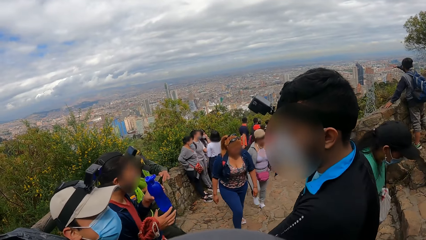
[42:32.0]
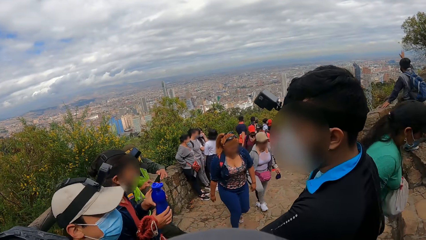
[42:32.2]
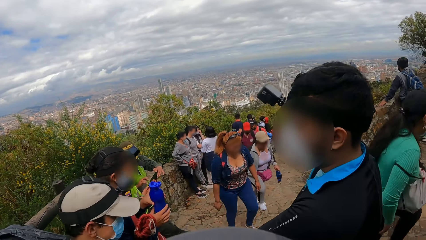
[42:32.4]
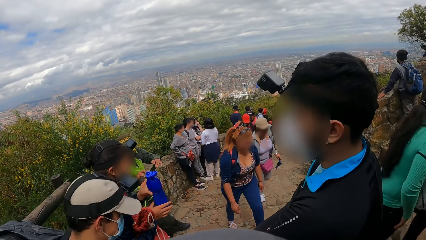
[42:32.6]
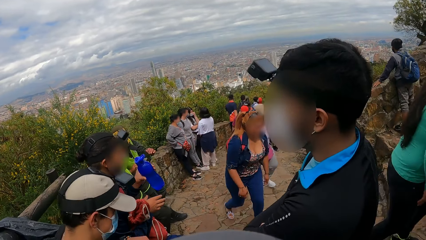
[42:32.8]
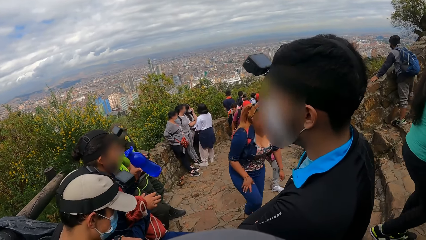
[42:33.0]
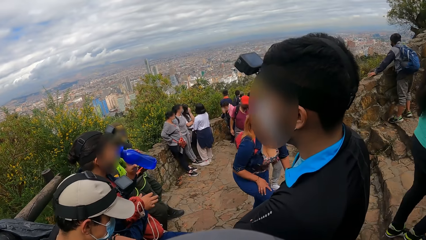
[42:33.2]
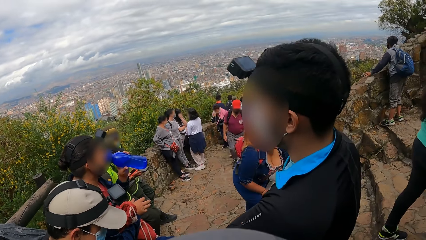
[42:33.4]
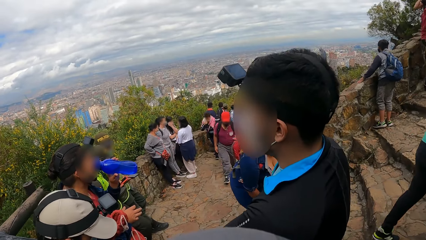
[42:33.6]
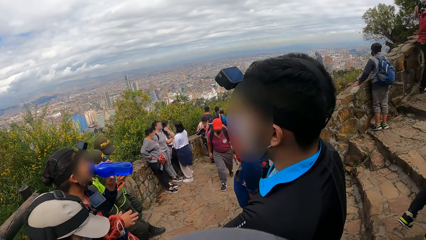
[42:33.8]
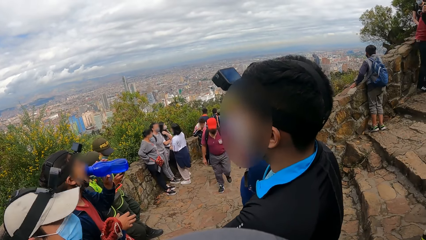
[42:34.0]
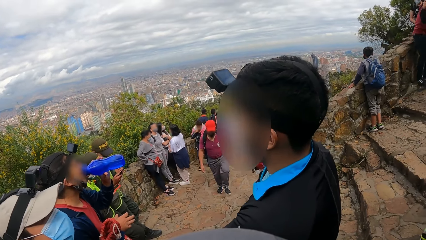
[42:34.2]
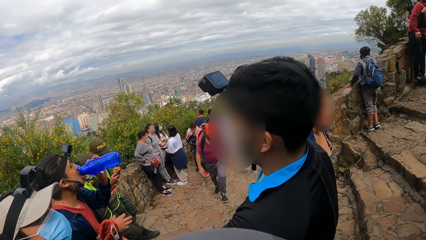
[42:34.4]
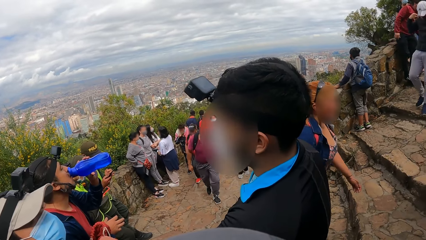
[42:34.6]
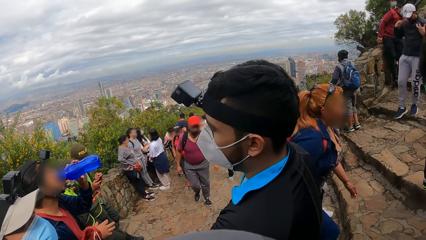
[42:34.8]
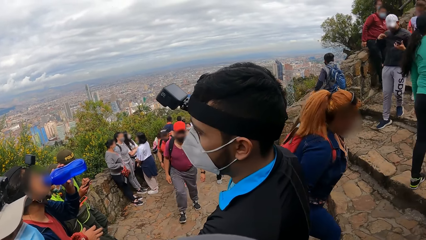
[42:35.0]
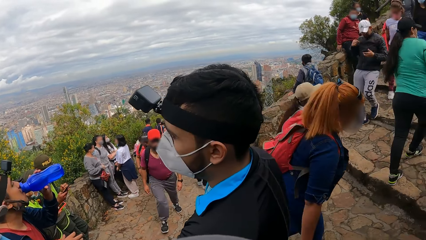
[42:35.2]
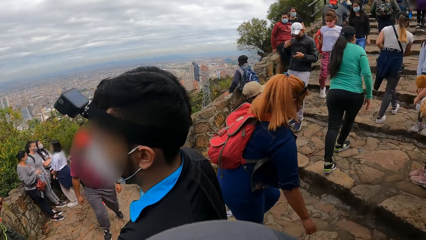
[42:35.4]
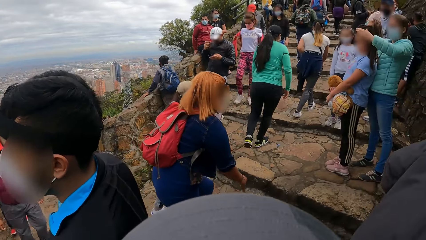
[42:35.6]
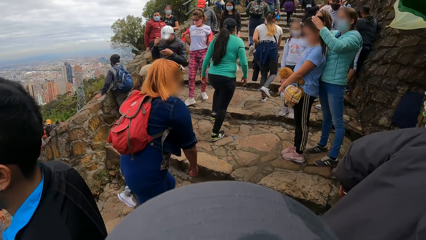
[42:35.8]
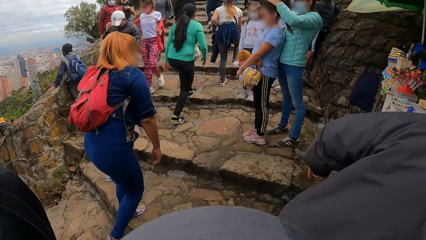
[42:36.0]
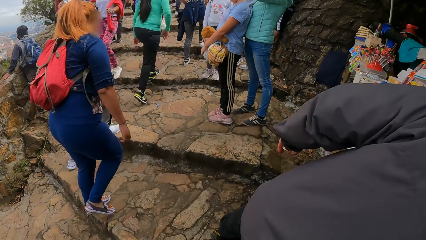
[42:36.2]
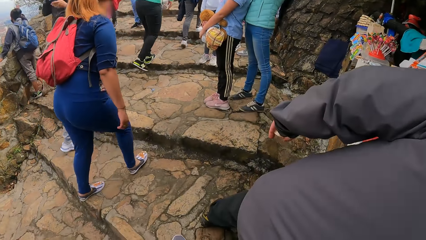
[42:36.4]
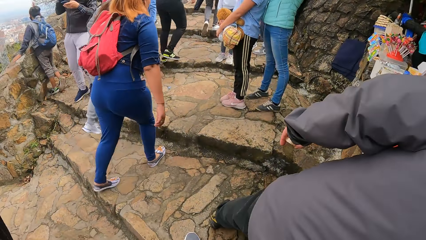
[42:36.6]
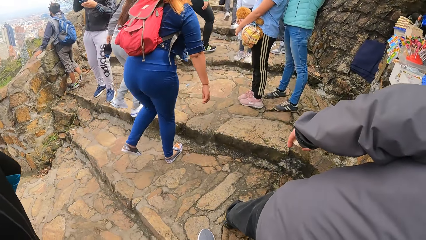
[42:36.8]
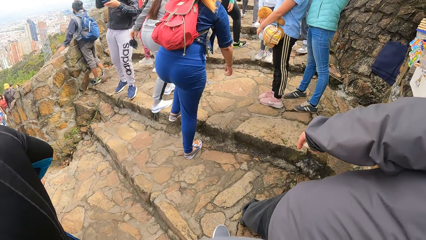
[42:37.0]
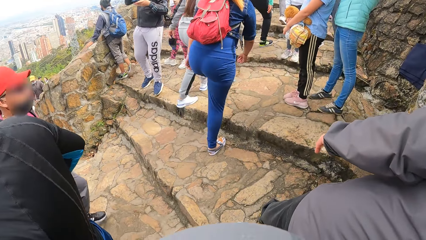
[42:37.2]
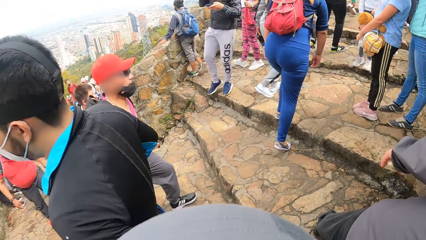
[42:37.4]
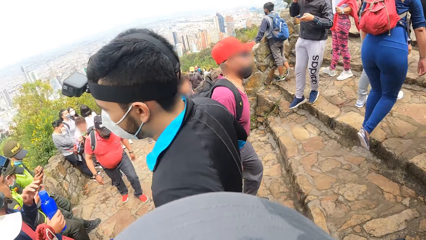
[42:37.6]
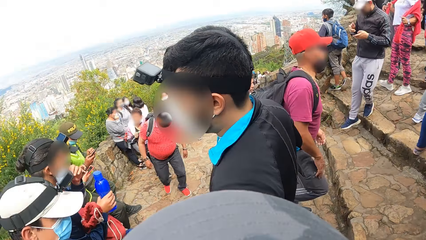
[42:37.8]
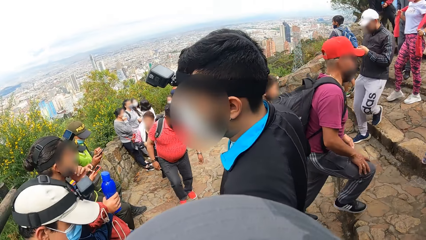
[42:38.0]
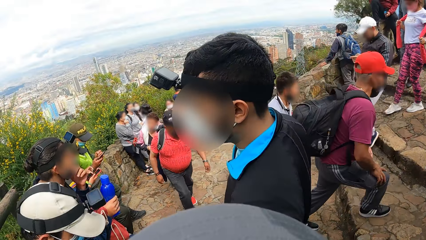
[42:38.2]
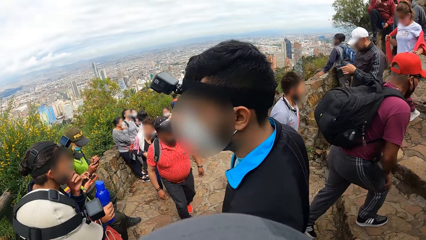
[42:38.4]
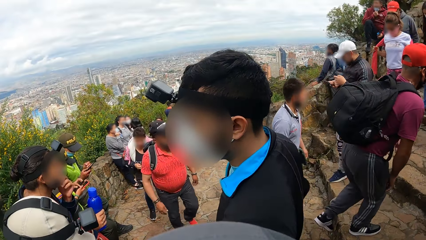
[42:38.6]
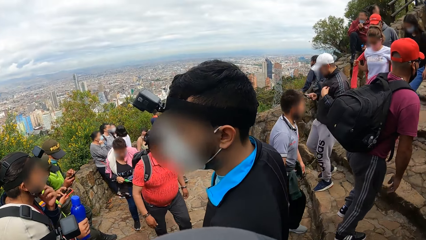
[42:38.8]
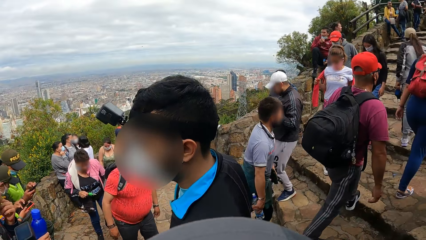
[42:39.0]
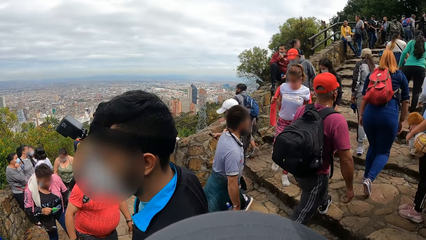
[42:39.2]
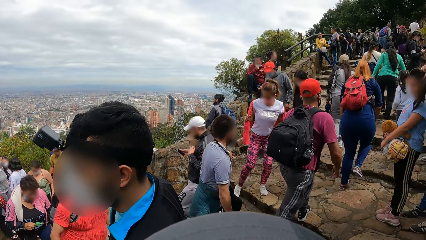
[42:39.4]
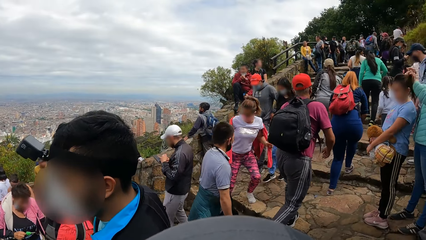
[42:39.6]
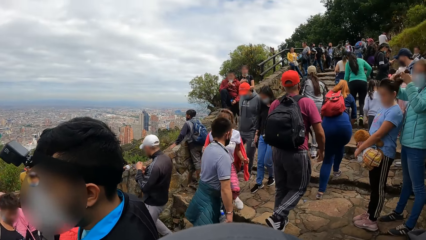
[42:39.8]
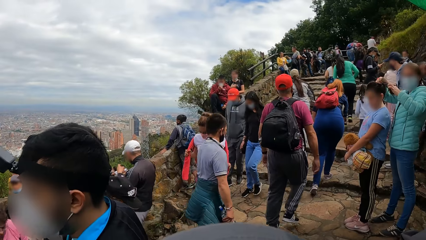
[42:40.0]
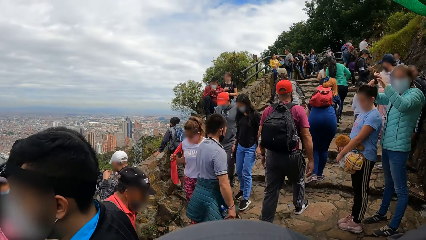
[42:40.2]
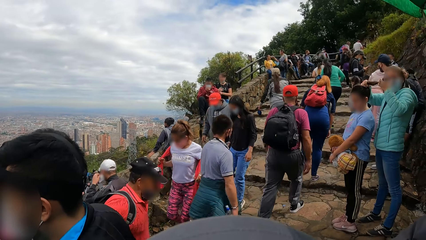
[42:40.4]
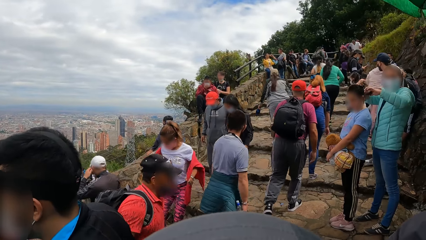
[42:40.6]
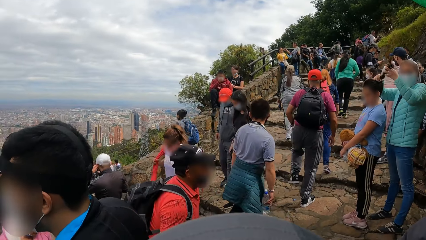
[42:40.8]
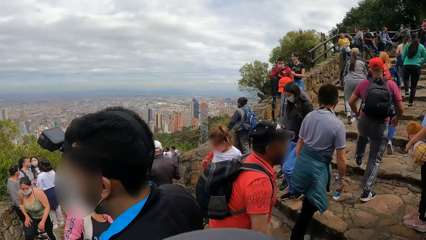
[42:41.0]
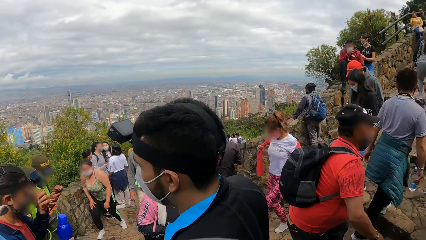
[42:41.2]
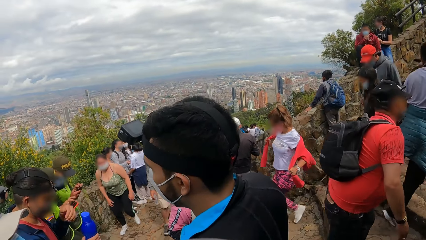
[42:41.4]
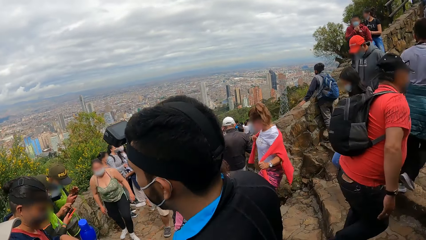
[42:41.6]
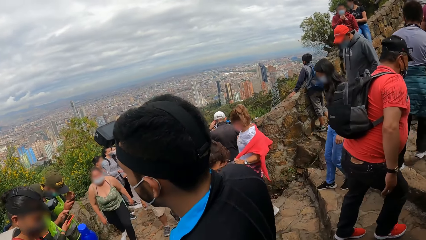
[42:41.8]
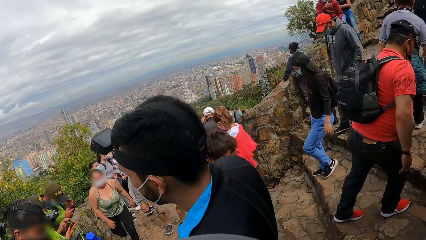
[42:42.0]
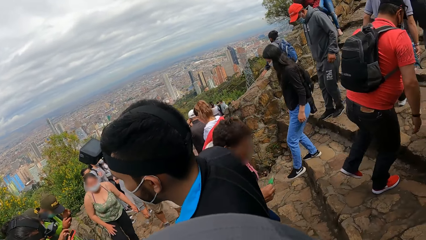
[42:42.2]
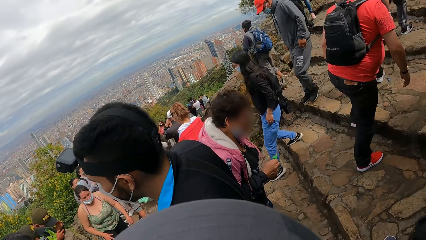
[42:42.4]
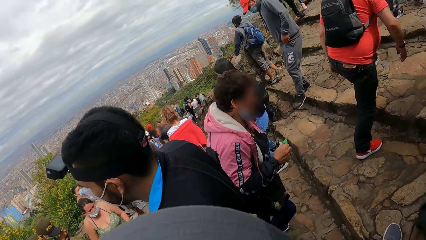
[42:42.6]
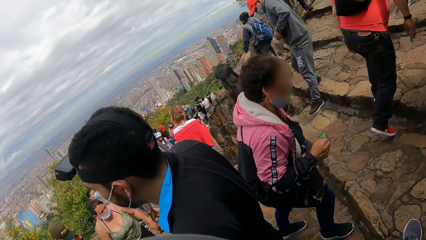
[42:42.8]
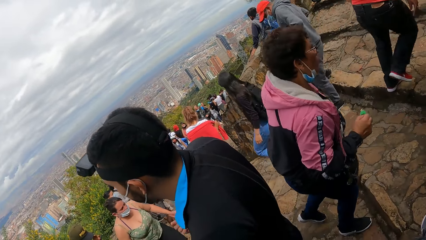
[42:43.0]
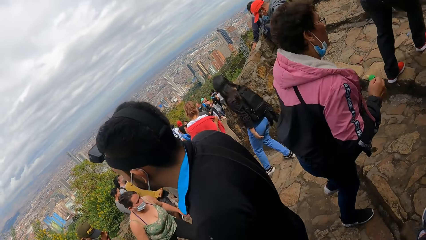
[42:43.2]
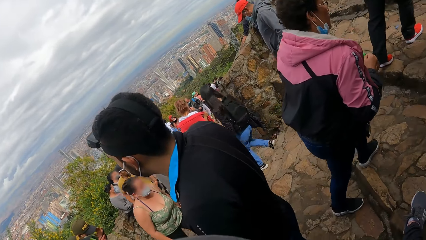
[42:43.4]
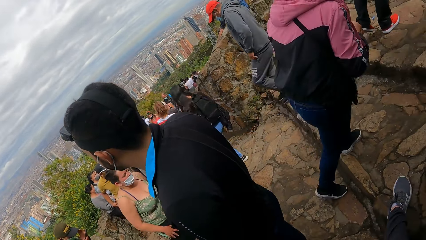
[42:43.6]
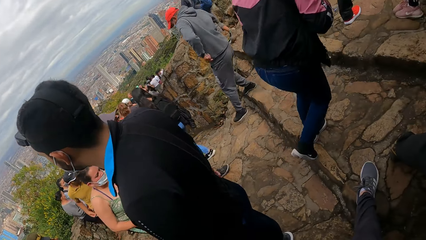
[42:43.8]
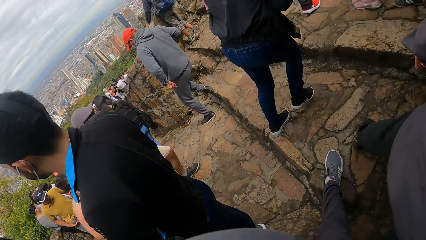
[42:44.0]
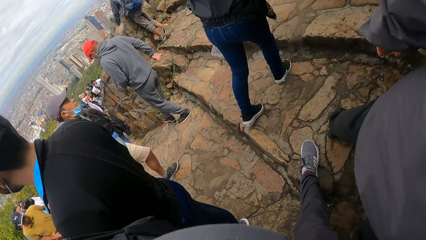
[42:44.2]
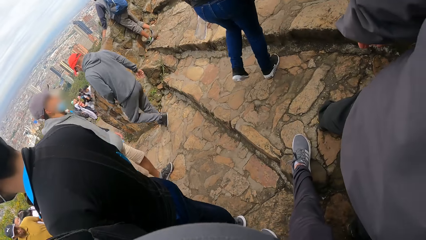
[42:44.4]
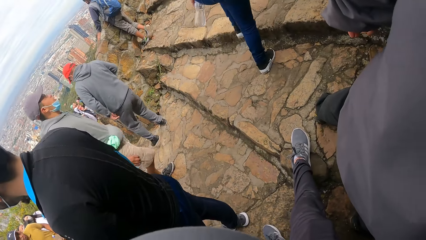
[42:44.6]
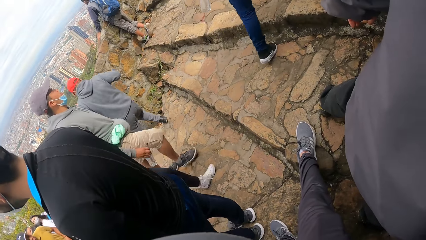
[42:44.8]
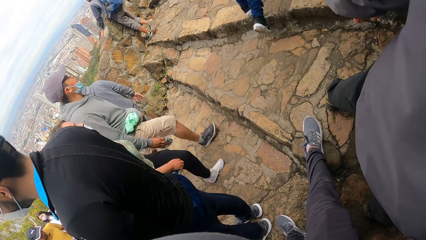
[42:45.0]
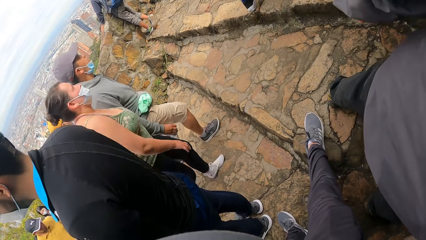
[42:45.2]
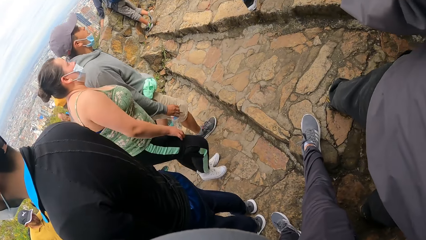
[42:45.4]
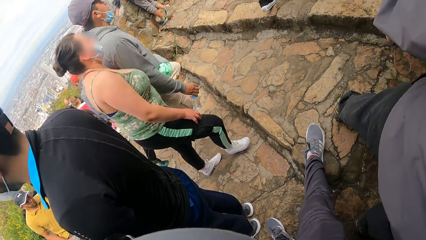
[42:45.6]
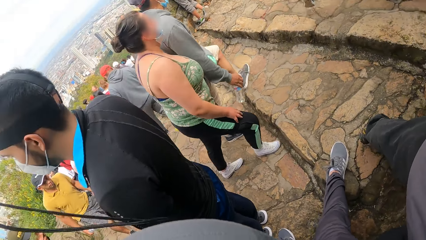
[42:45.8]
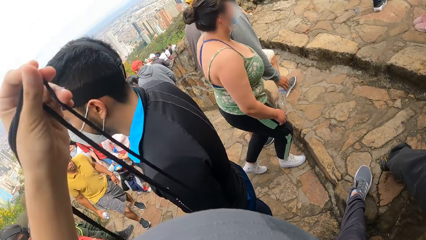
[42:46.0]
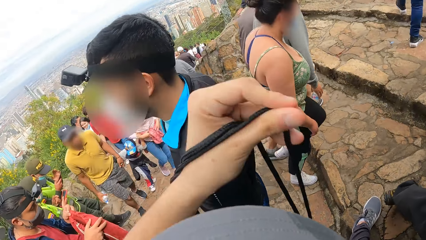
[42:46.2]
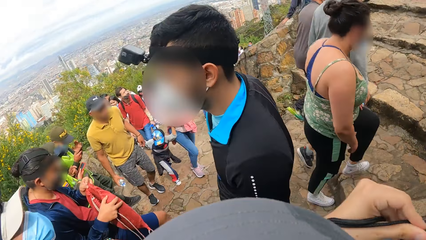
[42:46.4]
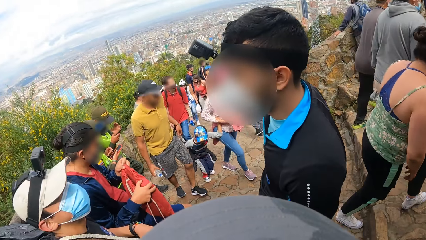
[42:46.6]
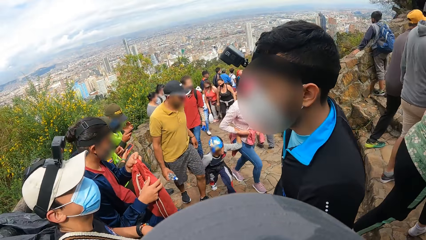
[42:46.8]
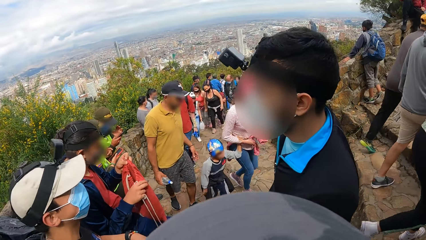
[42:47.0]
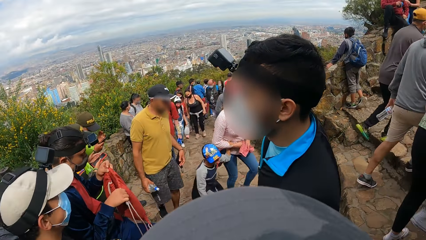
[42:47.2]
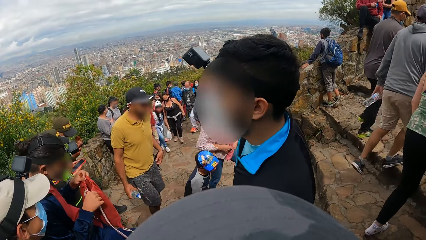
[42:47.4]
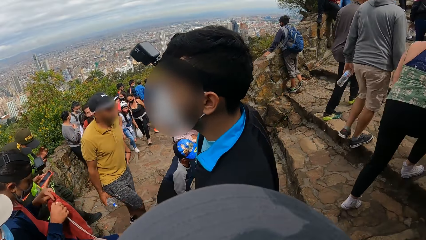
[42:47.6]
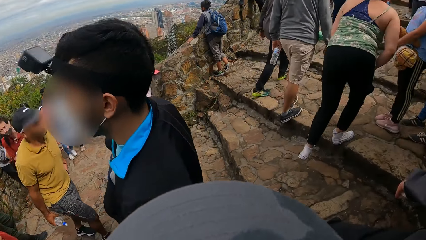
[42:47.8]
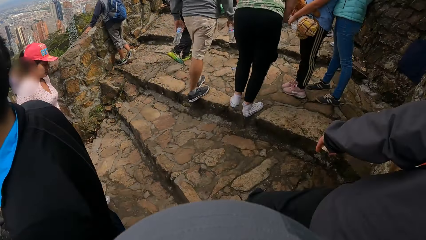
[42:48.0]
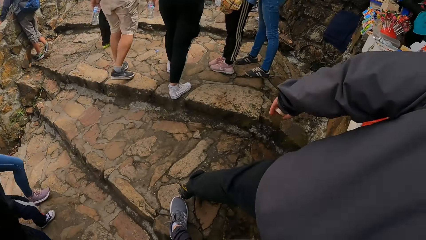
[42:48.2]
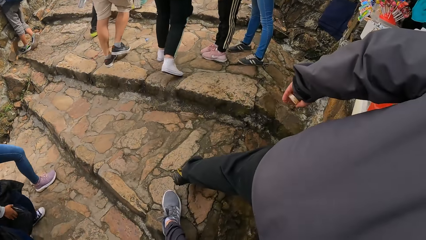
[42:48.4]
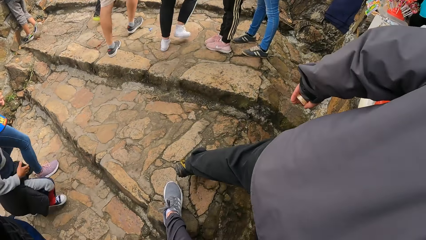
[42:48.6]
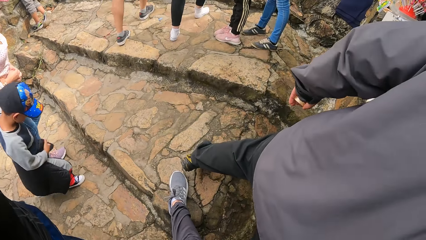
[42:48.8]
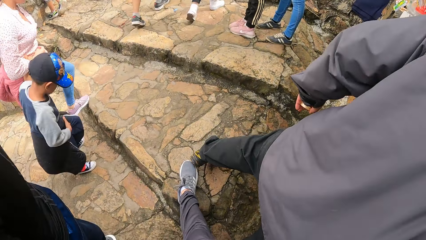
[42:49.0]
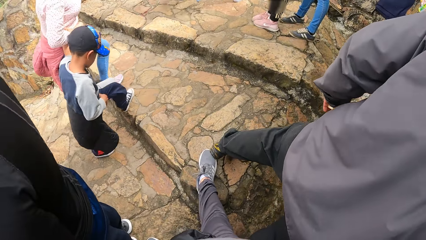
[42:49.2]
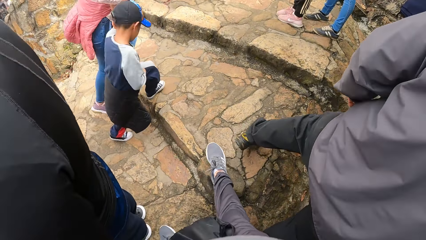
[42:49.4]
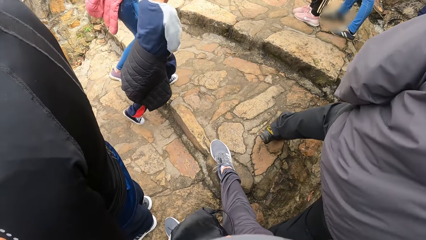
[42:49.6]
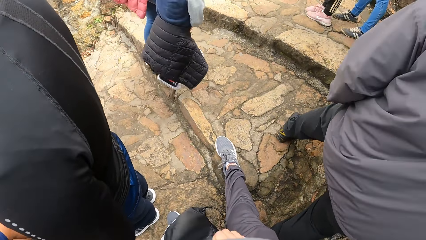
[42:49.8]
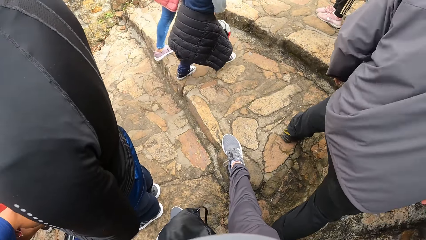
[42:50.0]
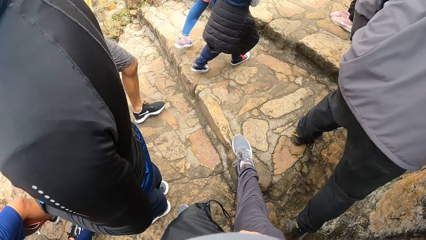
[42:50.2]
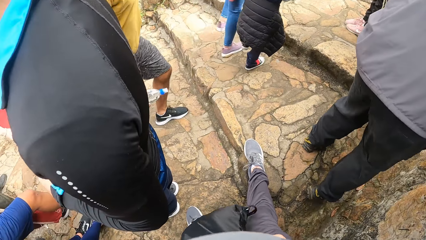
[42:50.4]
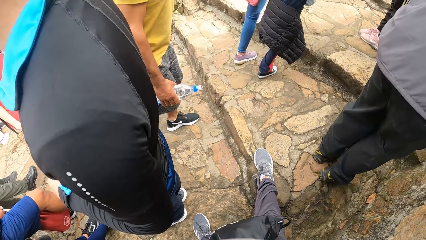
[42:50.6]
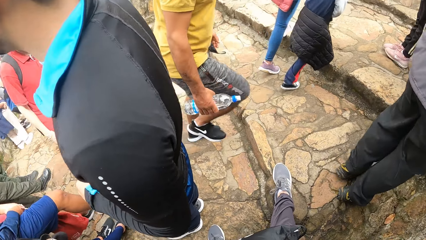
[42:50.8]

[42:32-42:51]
The camera wearer holds a knapsack in his left hand.
